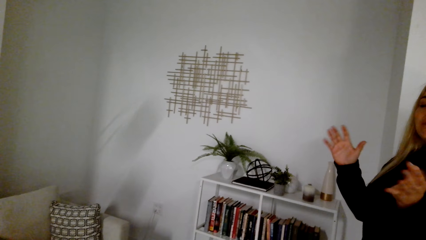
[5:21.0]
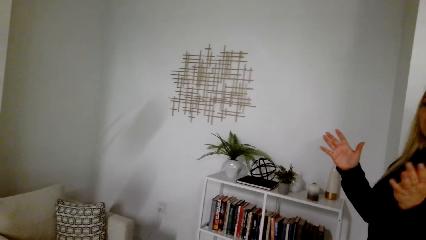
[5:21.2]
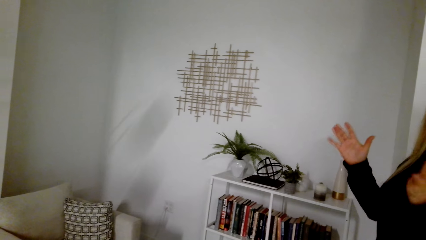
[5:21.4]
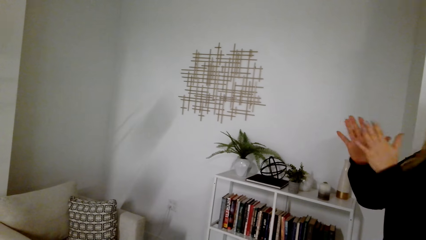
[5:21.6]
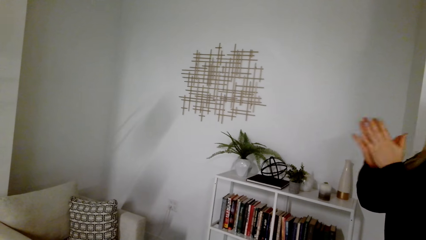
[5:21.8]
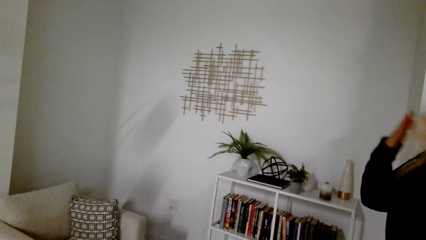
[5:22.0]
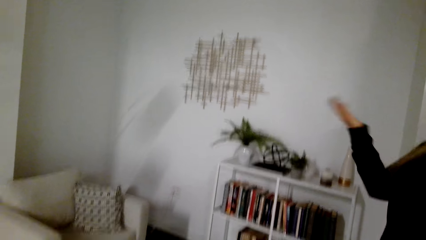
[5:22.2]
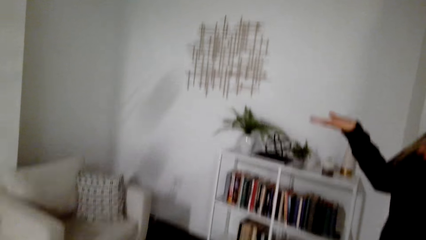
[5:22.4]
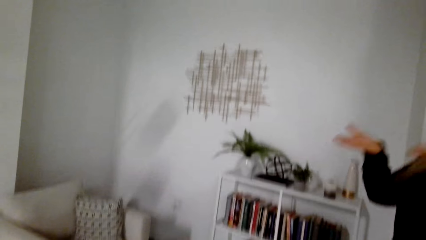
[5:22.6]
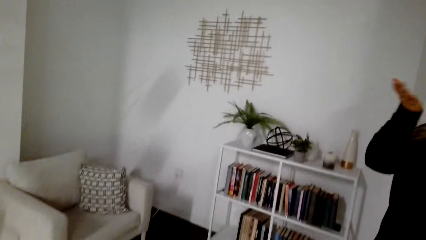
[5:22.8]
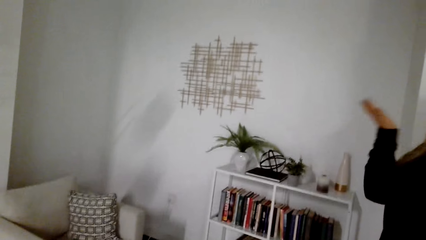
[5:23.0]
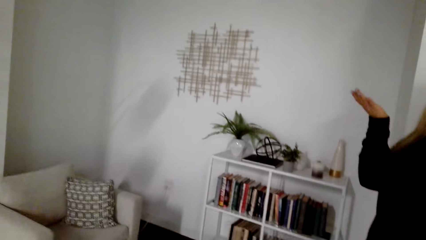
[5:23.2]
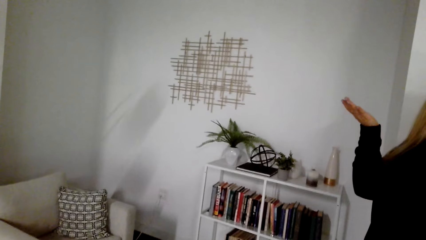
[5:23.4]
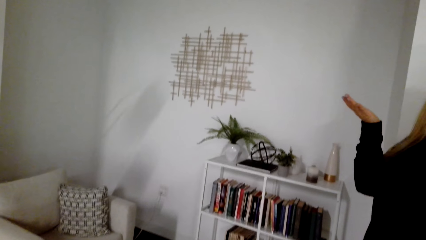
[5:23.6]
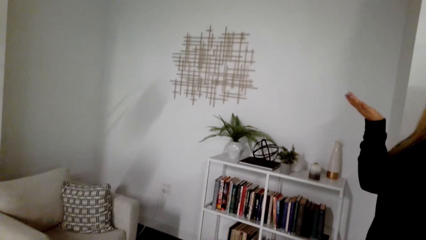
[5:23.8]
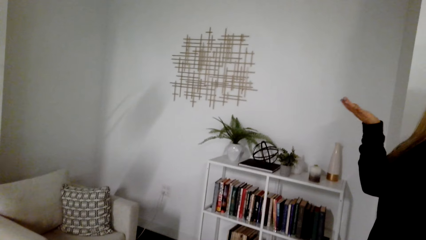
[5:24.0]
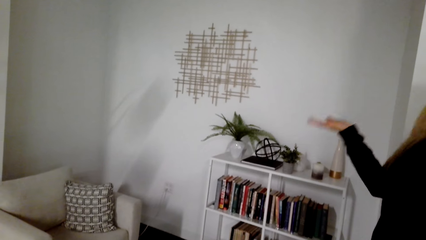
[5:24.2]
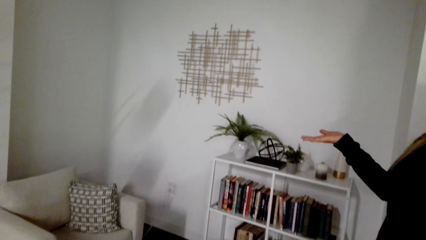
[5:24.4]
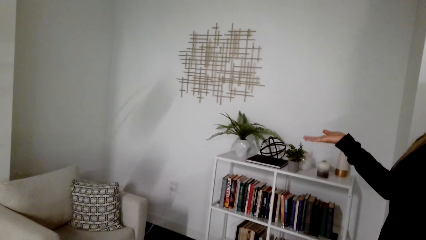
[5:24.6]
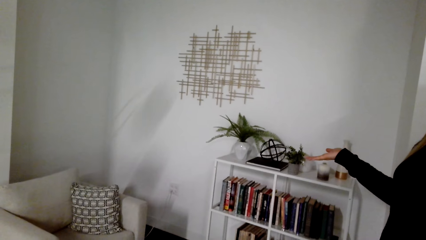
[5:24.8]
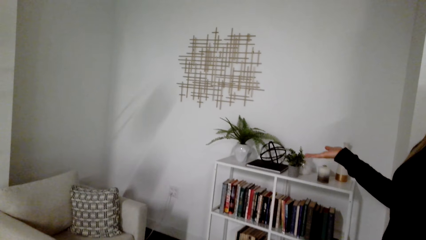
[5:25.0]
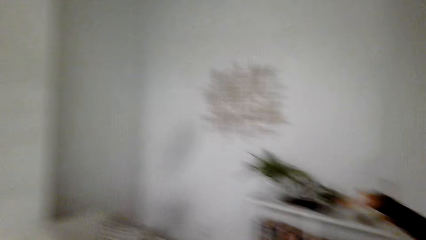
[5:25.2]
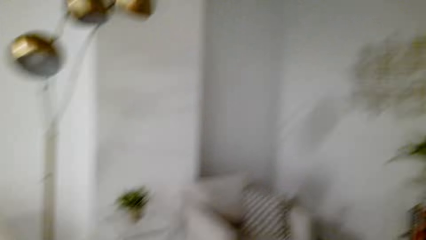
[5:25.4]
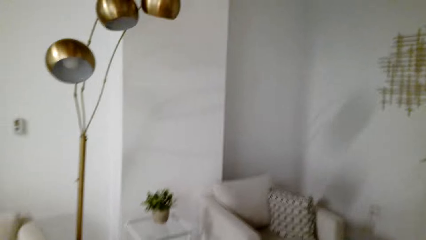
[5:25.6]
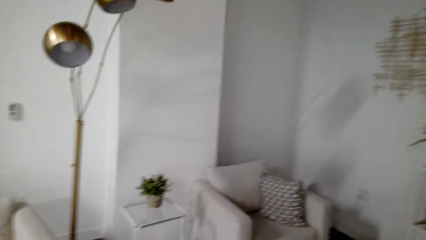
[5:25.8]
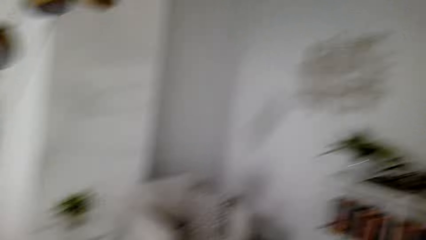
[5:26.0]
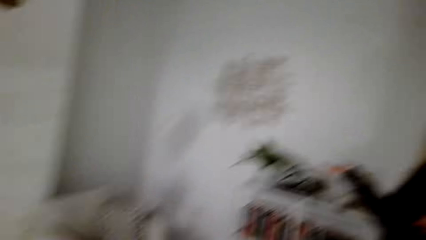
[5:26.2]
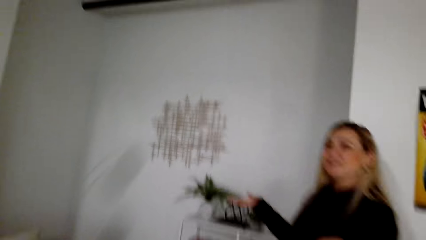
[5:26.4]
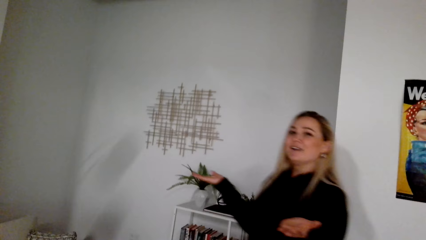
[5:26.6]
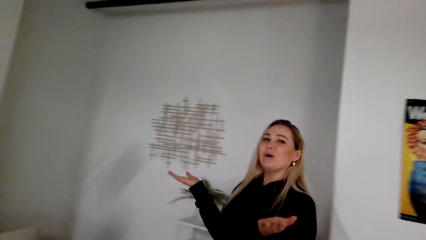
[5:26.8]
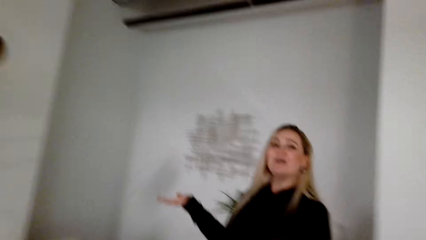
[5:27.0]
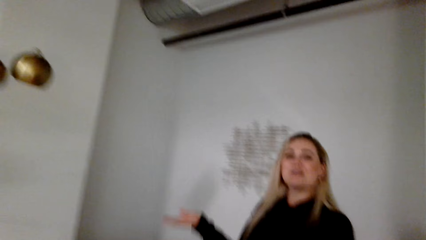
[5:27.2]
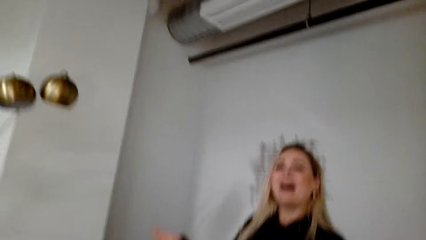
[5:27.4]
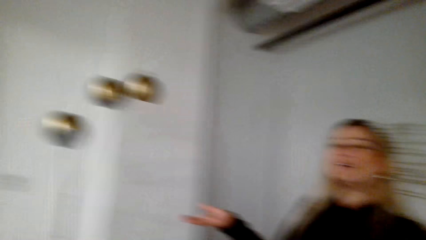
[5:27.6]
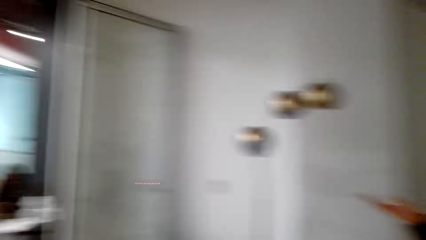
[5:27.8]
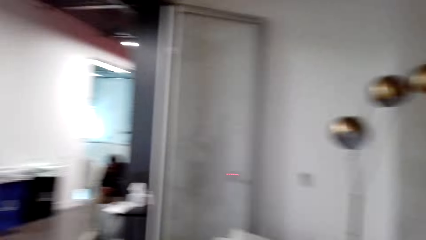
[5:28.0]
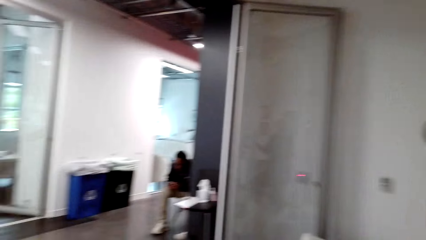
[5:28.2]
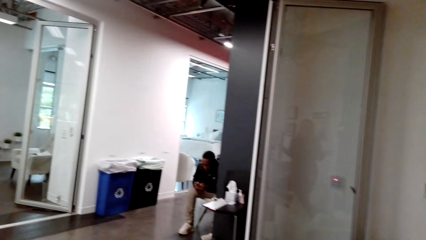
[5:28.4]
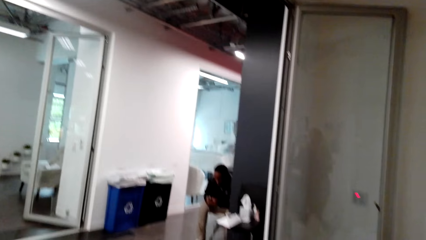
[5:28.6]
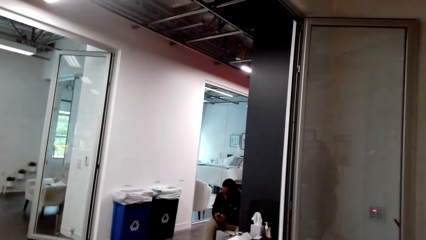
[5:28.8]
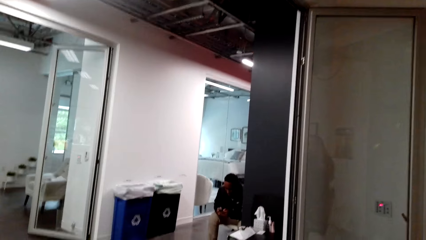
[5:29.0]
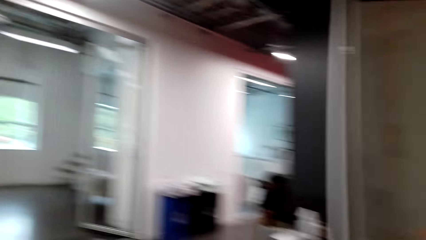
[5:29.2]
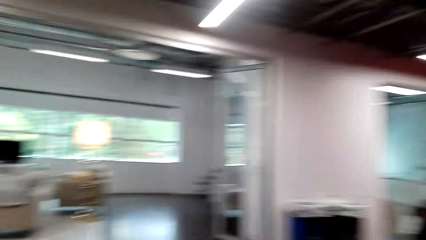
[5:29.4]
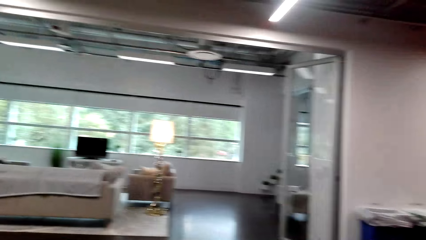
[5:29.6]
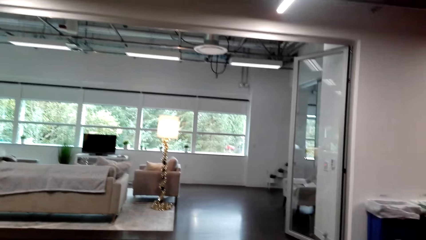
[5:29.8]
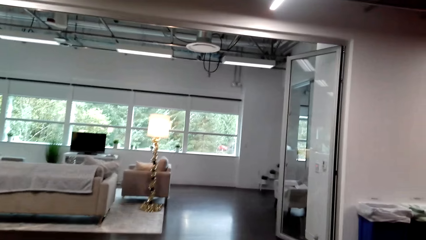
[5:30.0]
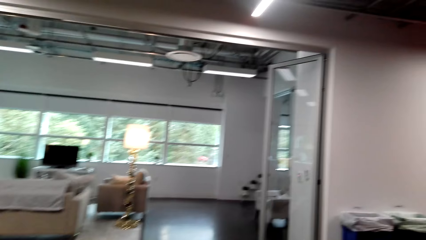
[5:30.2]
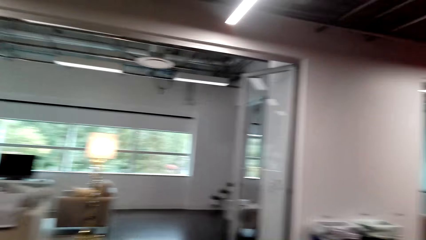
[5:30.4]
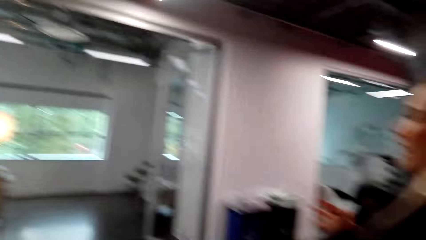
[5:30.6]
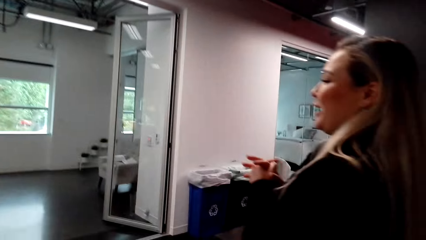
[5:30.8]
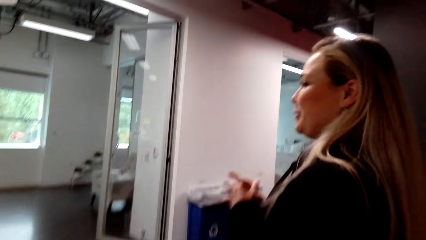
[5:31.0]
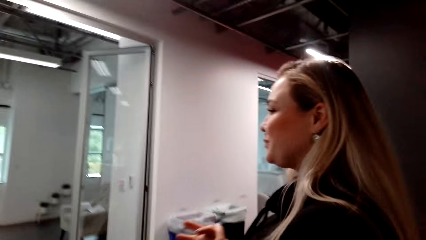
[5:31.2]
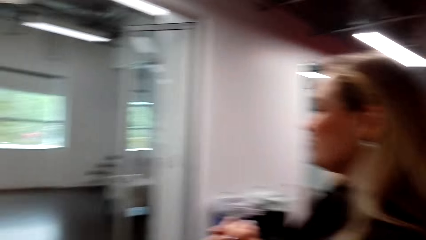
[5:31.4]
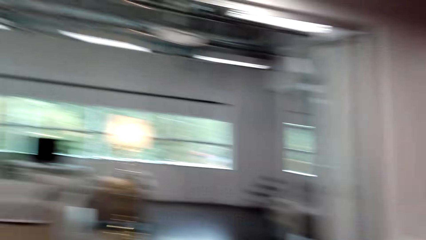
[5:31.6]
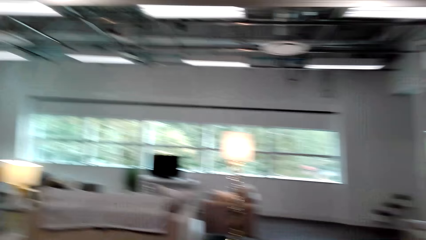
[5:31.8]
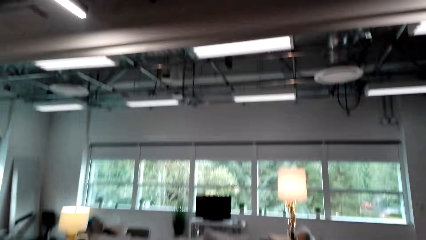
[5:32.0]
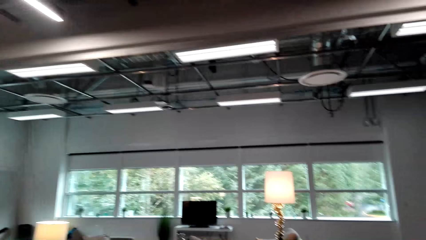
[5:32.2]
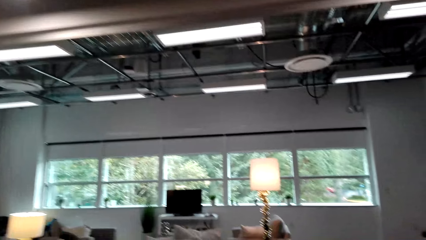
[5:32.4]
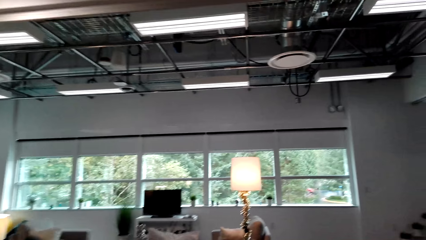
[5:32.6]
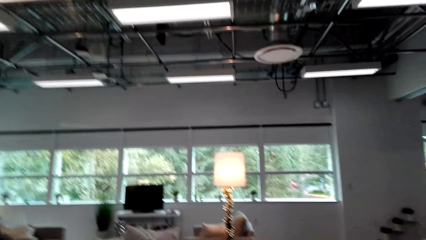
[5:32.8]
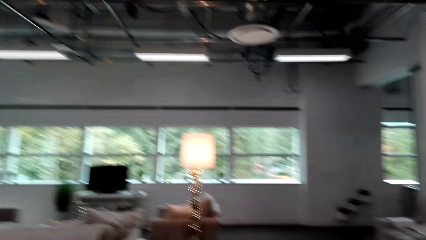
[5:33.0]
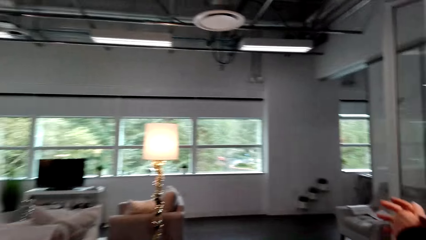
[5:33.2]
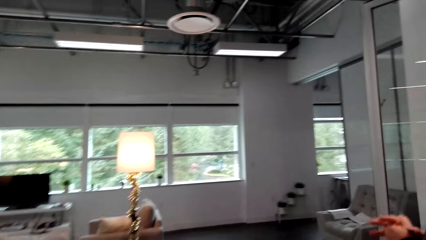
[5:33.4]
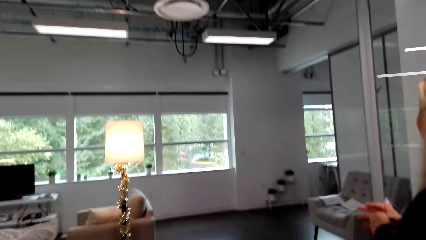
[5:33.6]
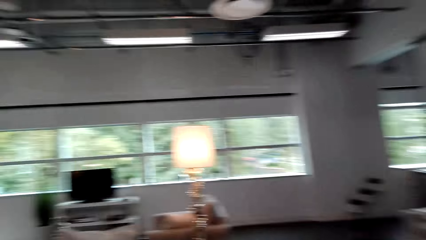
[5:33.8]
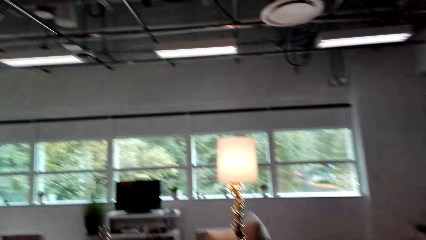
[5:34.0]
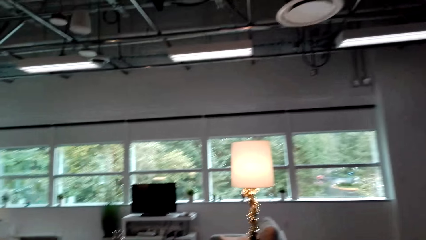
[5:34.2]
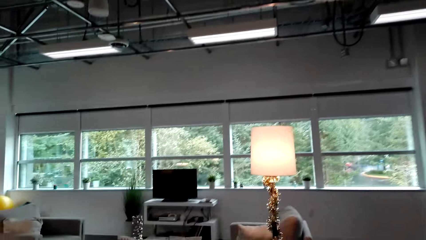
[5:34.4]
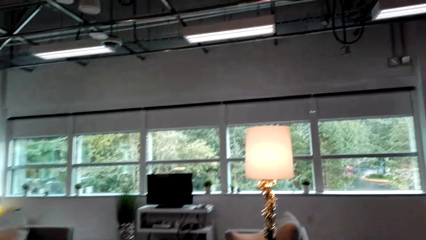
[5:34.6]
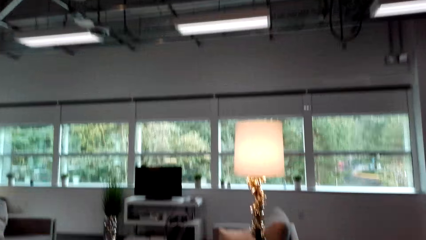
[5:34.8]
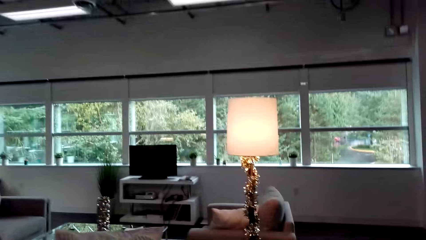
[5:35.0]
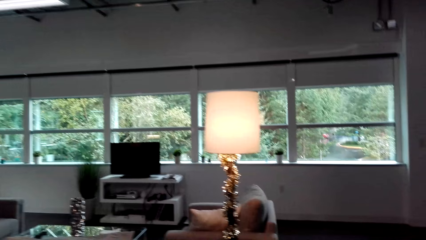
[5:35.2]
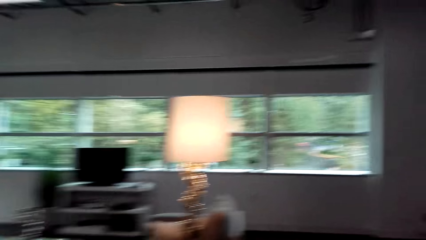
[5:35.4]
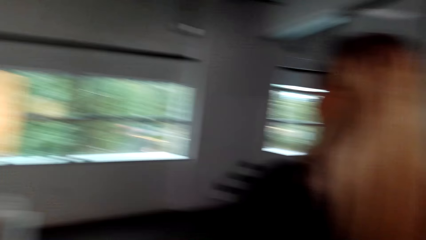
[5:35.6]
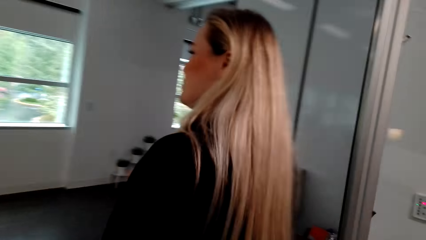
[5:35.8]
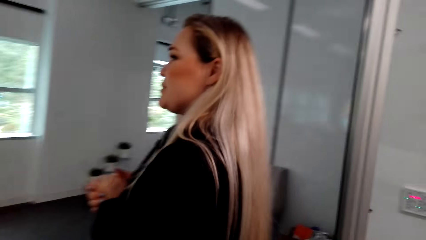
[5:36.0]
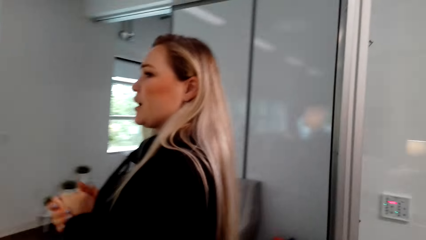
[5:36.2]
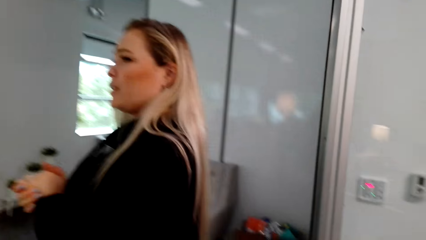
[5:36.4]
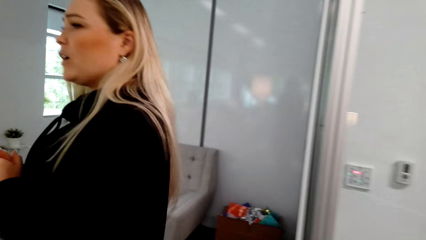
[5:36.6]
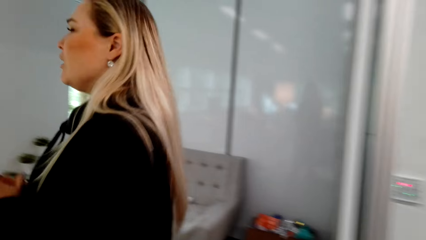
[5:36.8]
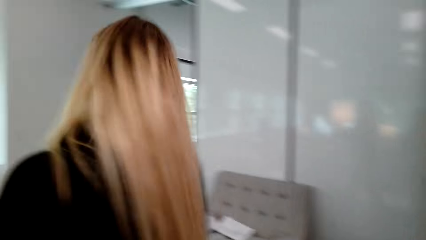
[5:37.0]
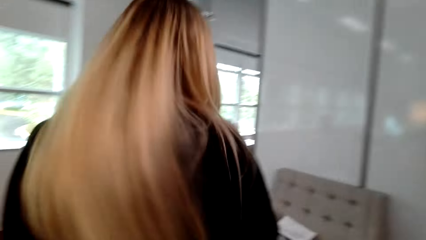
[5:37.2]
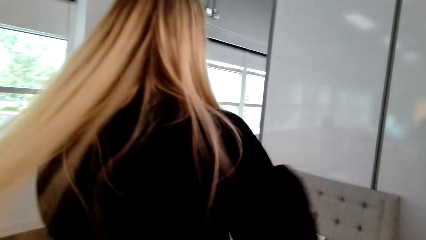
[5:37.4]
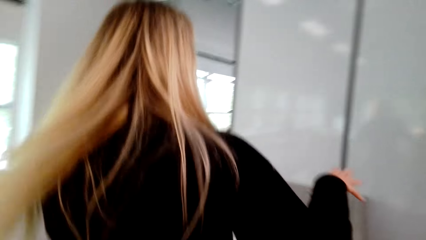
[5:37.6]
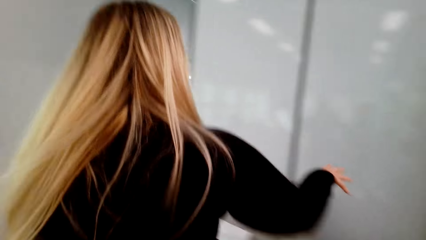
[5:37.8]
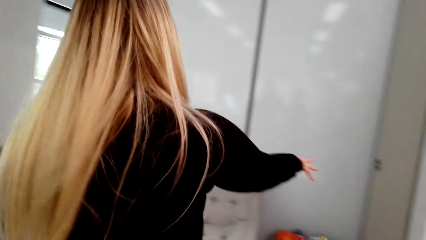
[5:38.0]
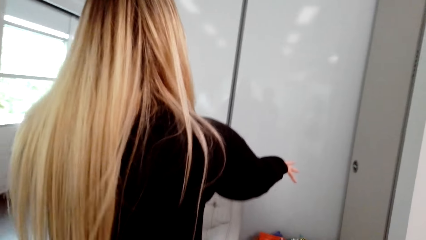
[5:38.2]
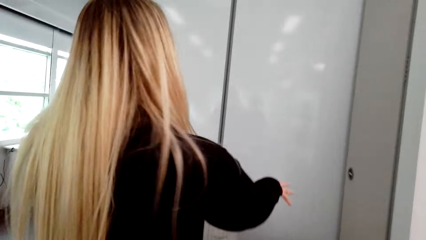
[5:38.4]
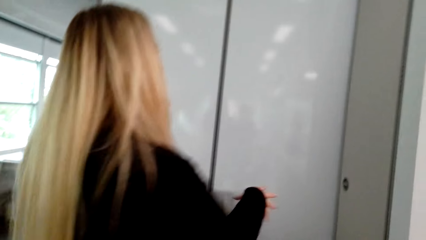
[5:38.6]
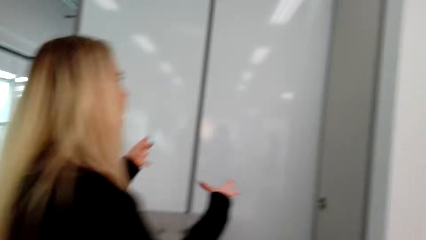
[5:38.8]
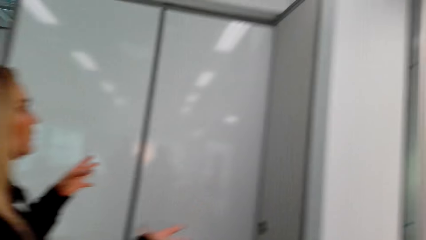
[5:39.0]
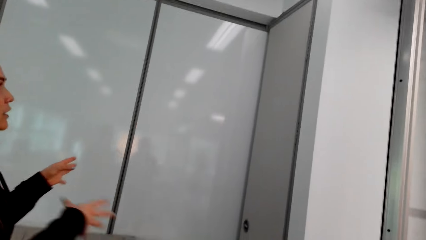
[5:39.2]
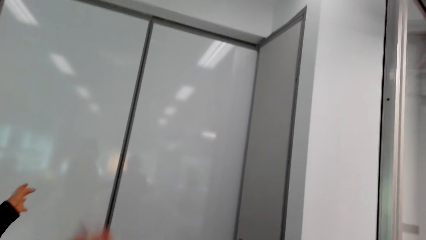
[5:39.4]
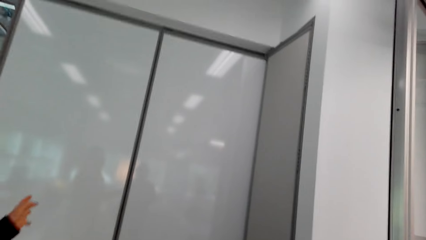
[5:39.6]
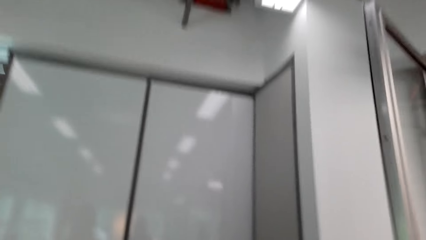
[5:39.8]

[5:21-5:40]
The camera wearer walks in the house. A woman walks in the house. The camera wearer looks around the house.
